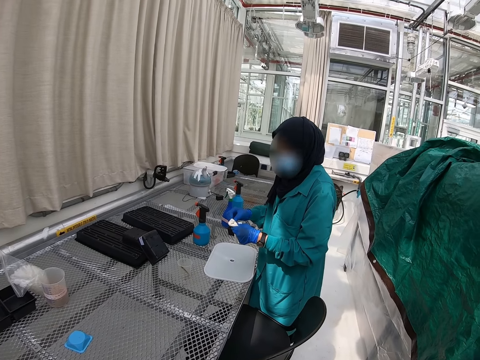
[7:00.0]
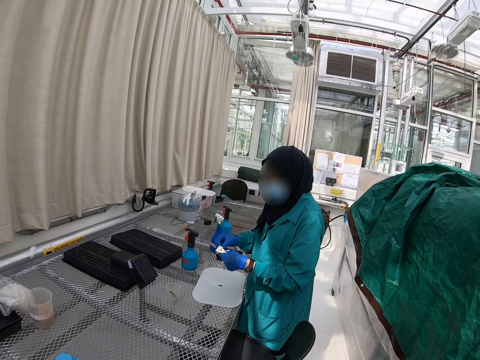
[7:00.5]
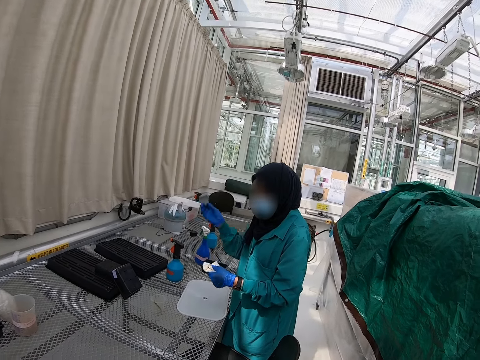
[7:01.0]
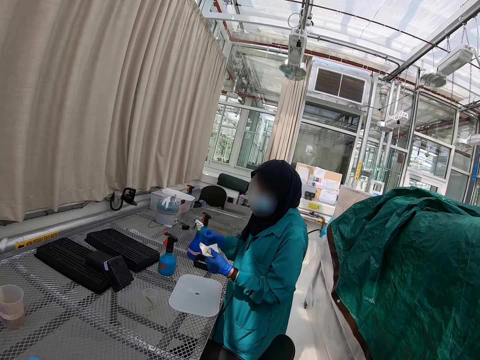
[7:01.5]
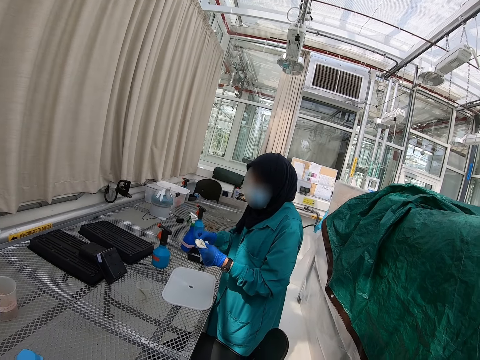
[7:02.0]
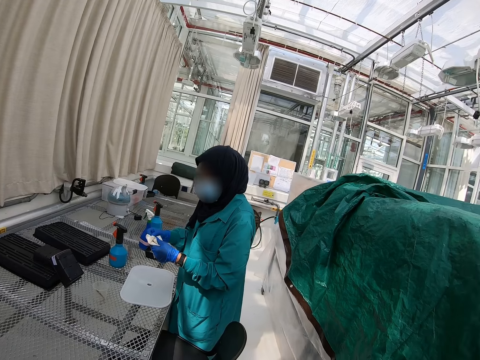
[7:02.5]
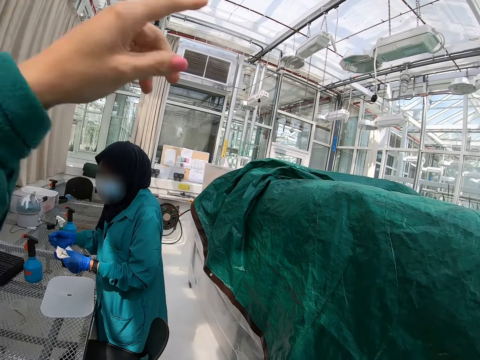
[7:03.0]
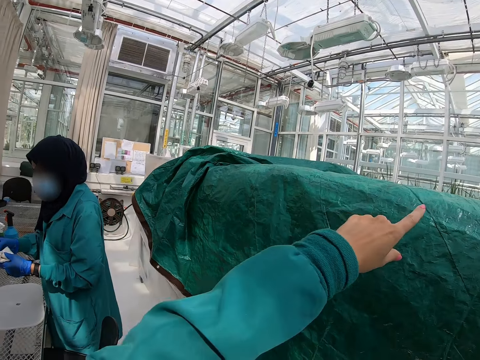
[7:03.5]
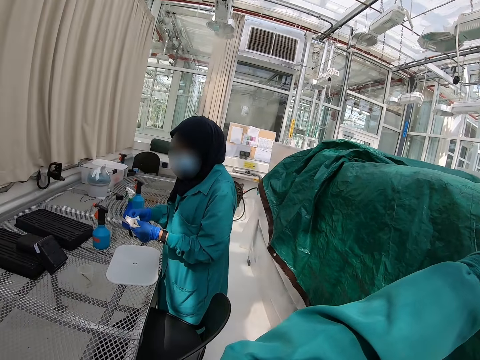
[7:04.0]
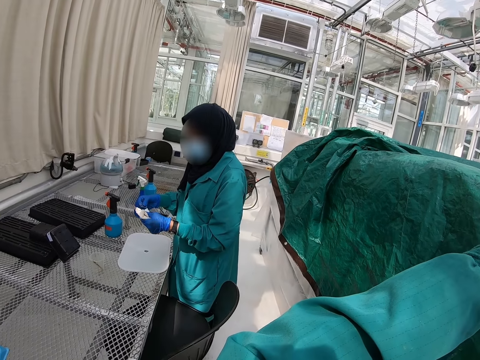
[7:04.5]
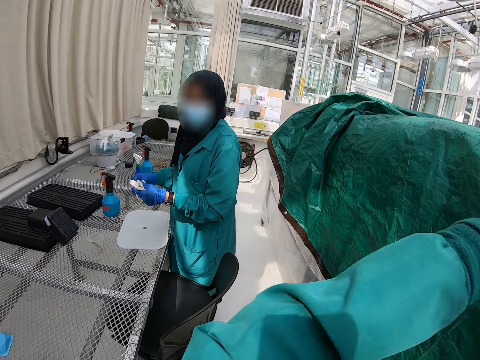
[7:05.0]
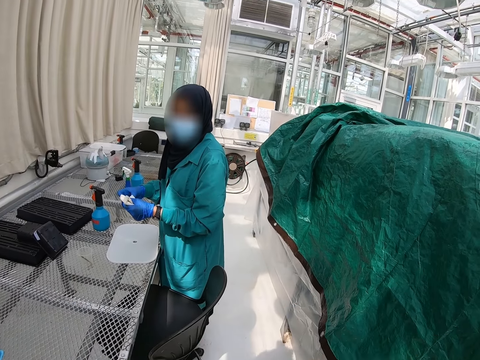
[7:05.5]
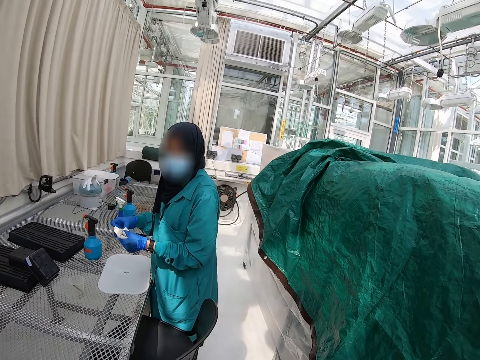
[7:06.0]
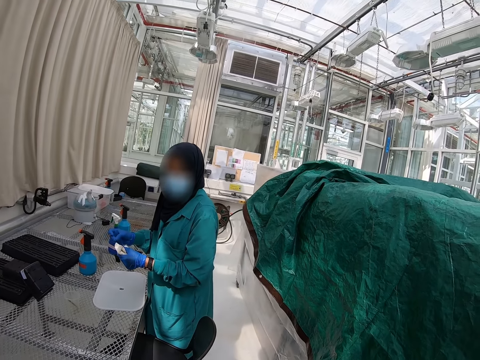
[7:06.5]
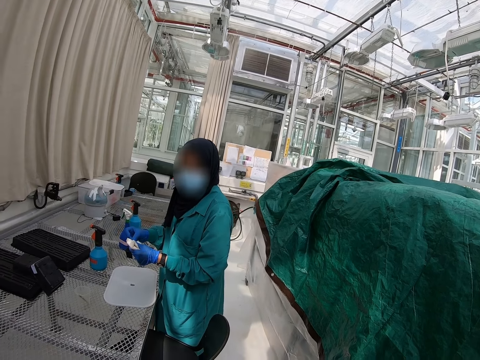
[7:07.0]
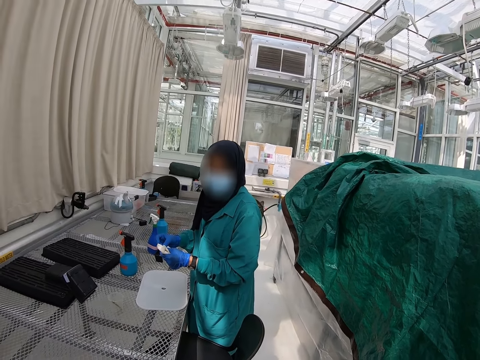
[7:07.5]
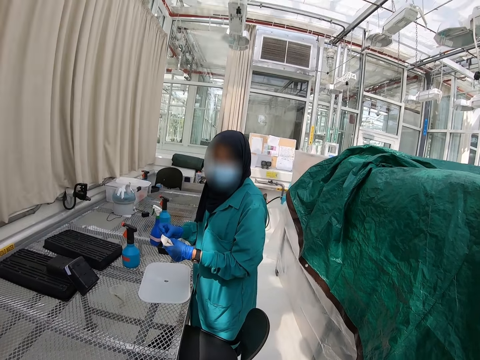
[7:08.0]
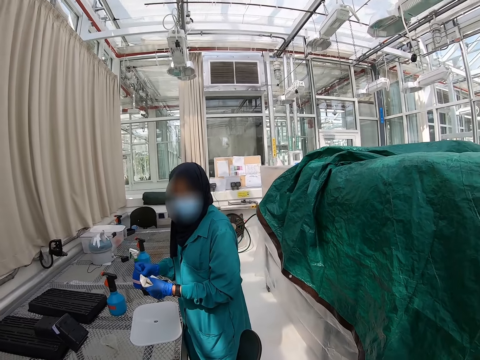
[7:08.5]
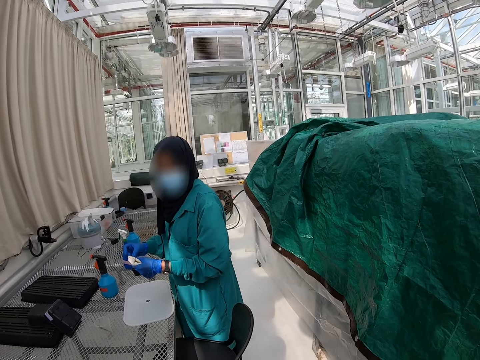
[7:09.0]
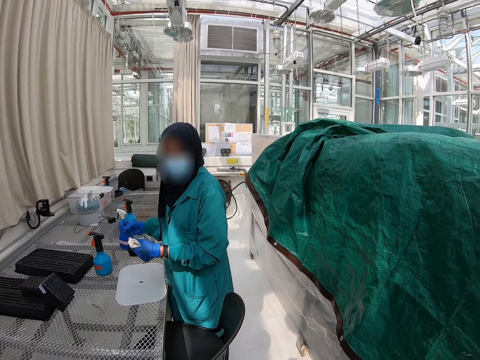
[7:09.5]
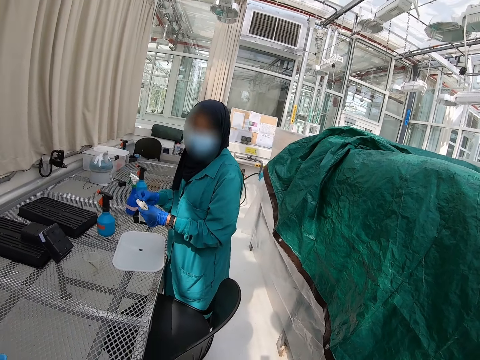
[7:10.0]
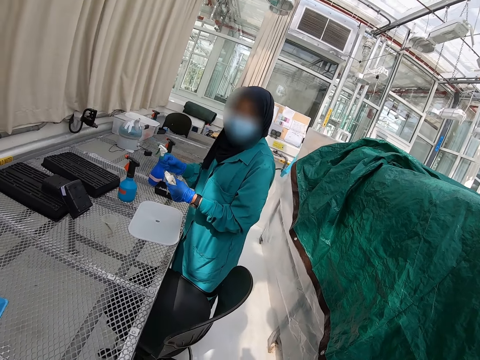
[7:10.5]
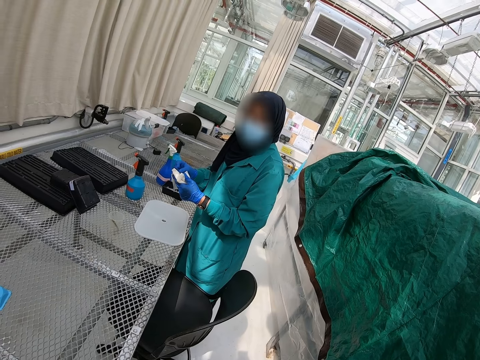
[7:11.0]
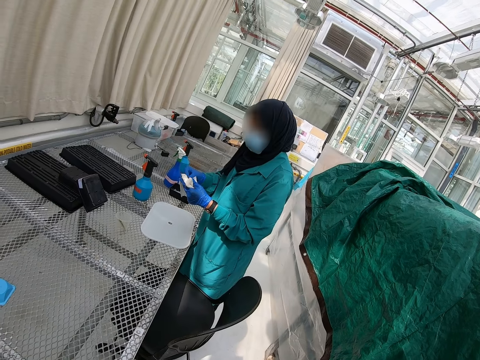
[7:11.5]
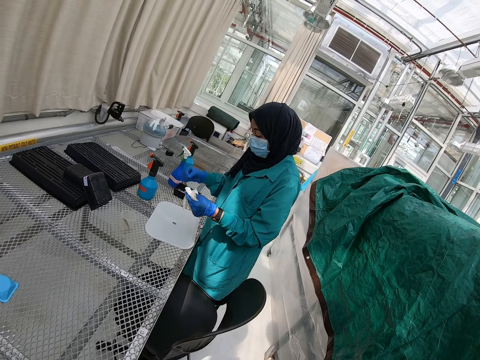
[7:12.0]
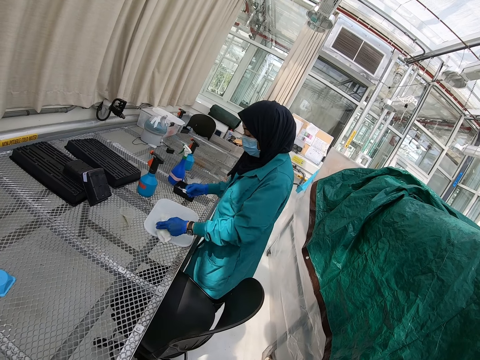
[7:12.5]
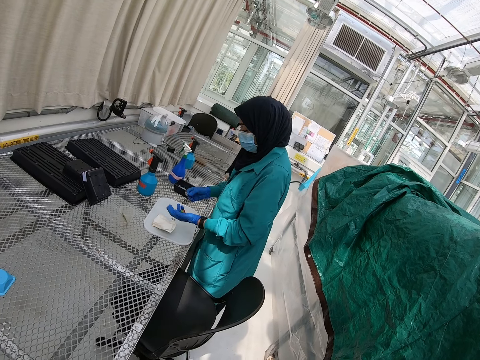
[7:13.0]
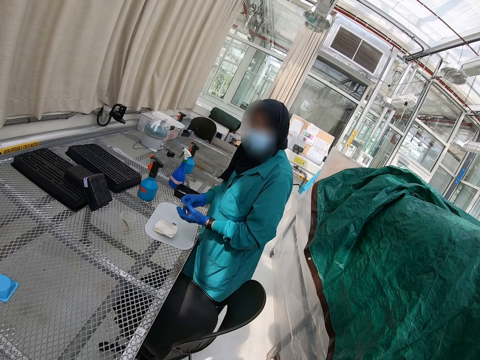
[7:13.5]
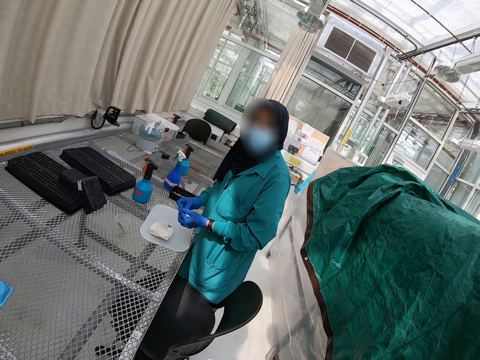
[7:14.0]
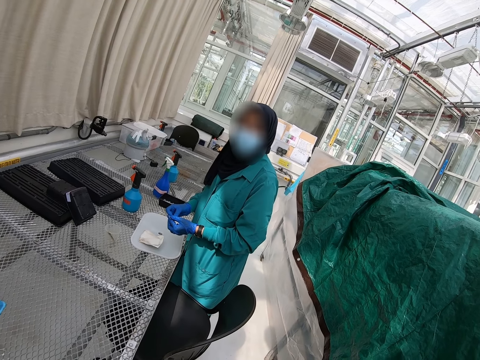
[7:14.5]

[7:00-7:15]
A lady lifts up her hand. The camera wearer points at the windows. They interact with the lady. The lady holds a napkin. The camera wearer looks around a room. The lady puts down the napkin on a board, and stands on the floor.

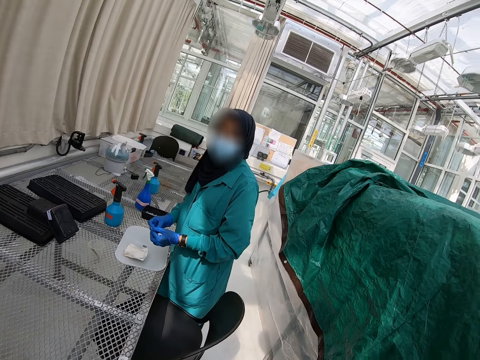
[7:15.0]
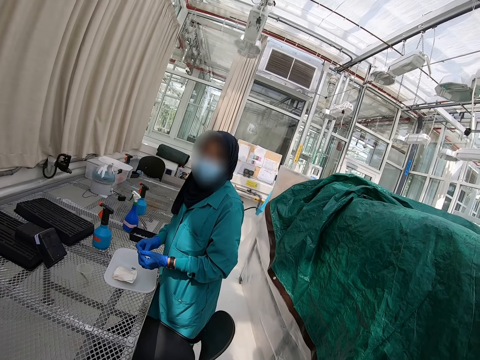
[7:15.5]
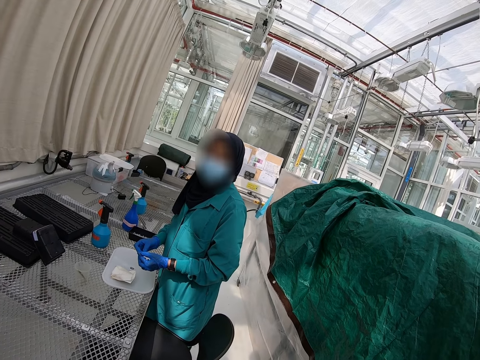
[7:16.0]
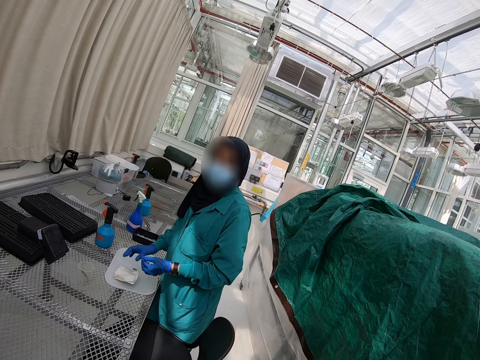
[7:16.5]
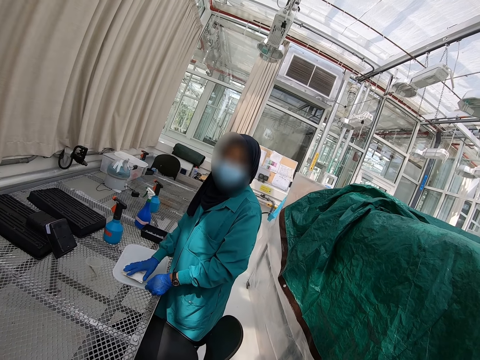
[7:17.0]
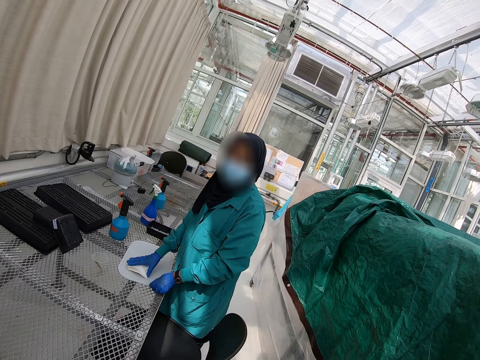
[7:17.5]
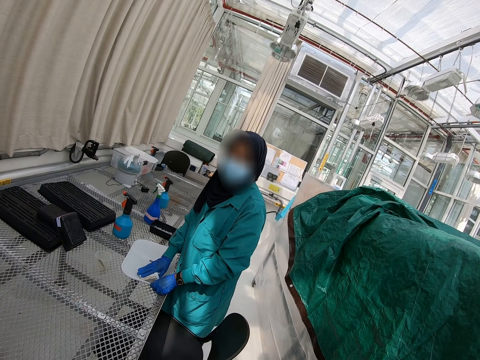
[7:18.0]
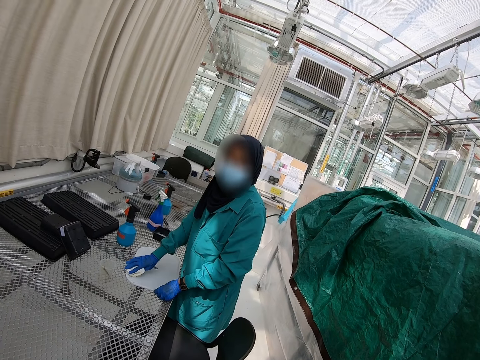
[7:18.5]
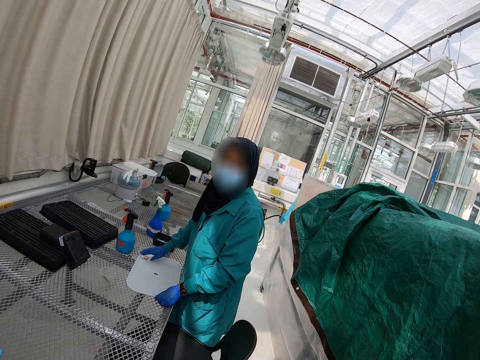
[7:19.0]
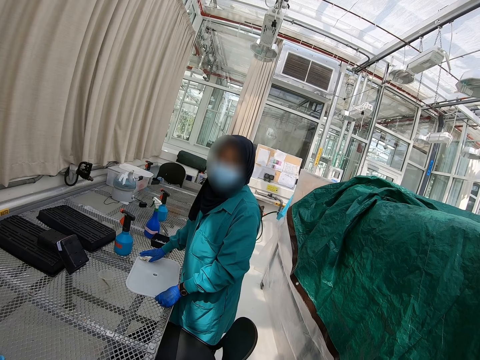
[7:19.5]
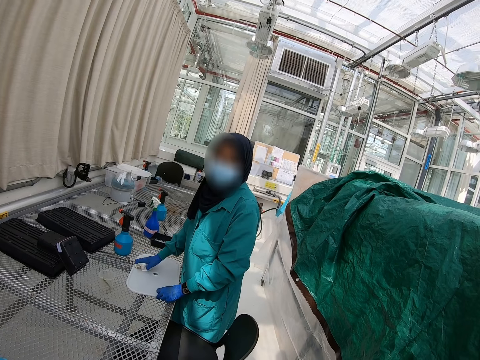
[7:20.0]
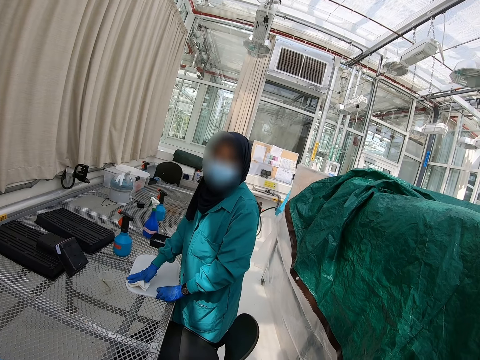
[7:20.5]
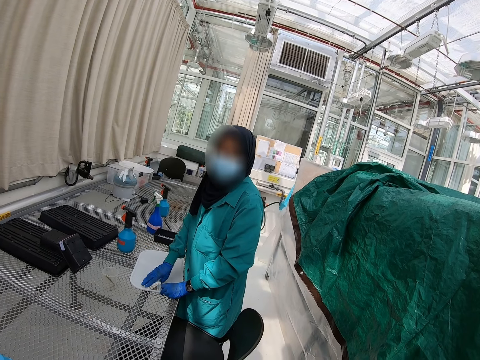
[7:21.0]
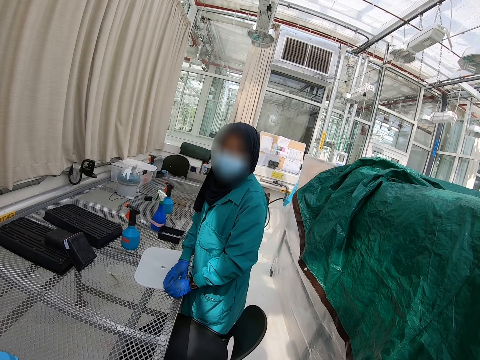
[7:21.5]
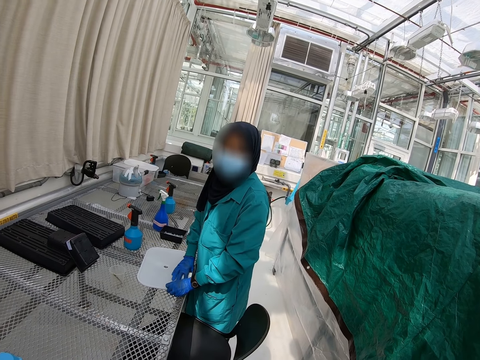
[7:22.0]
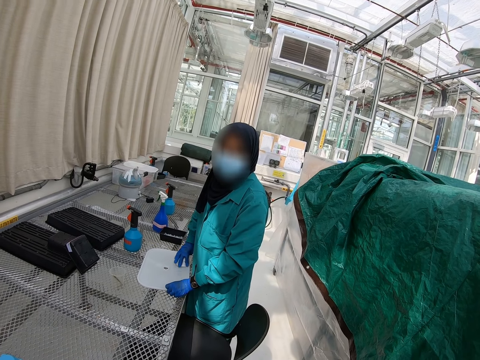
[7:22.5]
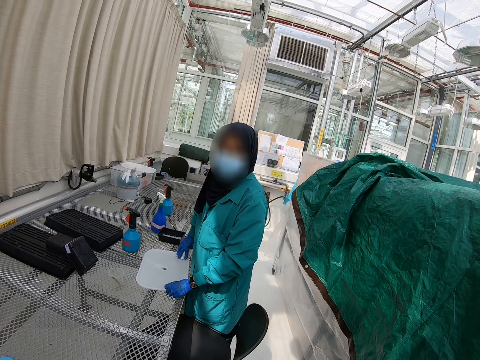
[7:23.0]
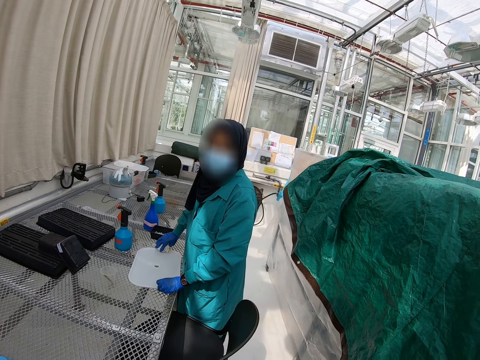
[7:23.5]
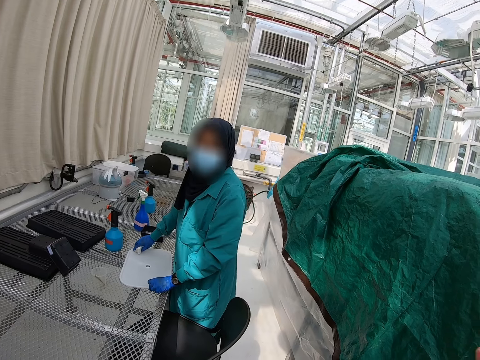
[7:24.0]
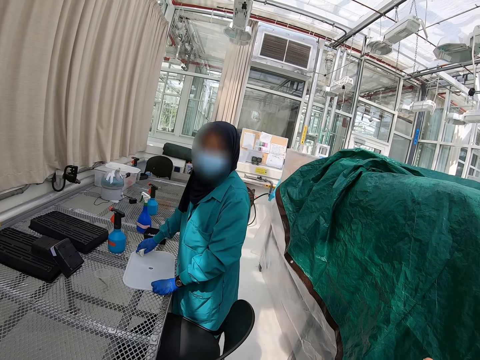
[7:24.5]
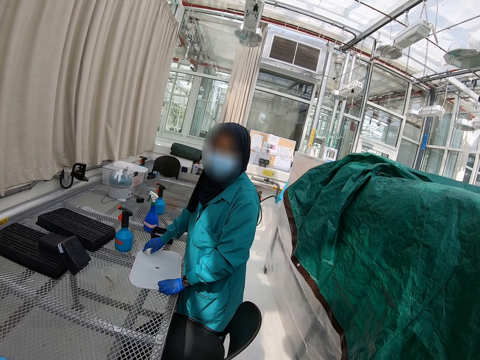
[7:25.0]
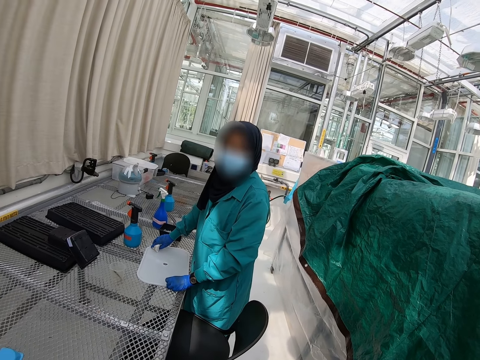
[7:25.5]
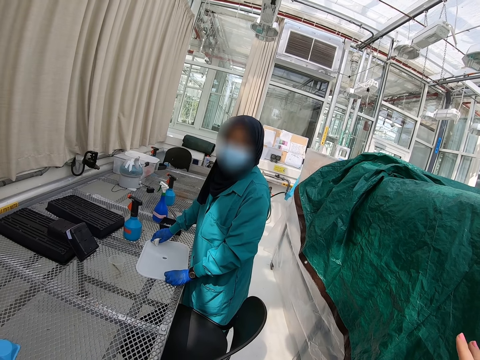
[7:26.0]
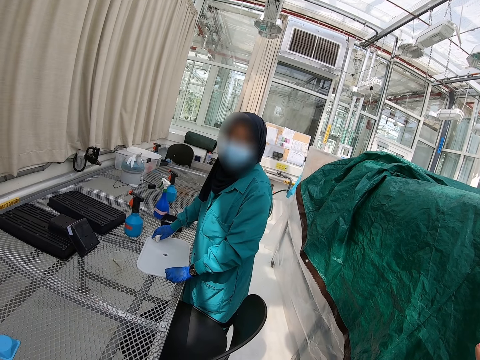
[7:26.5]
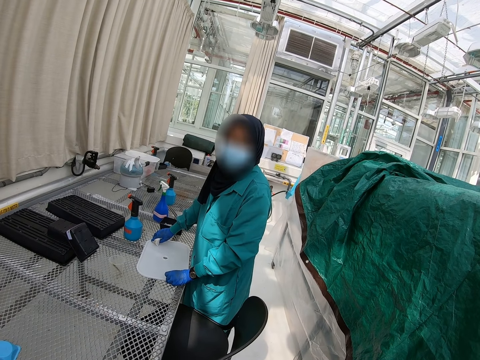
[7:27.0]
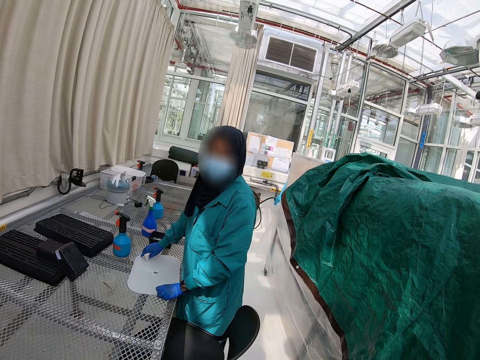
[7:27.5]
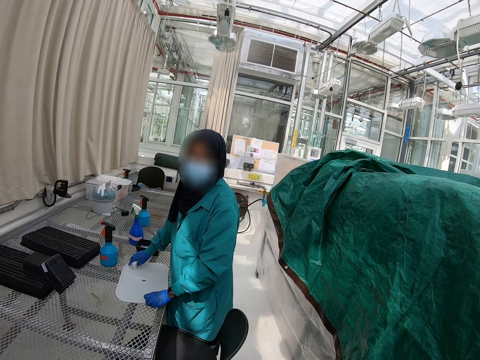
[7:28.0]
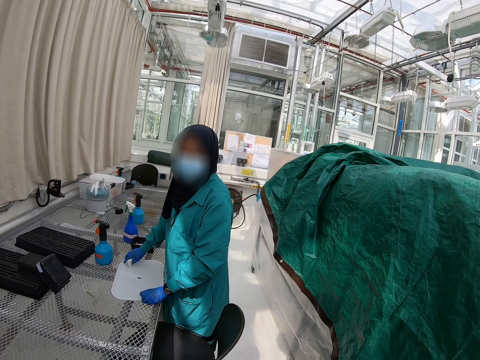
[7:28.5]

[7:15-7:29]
A lady interacts with the camera wearer. The lady puts her hand on a board, and wipes the board with a napkin. The camera wearer stretches his hand forward.
